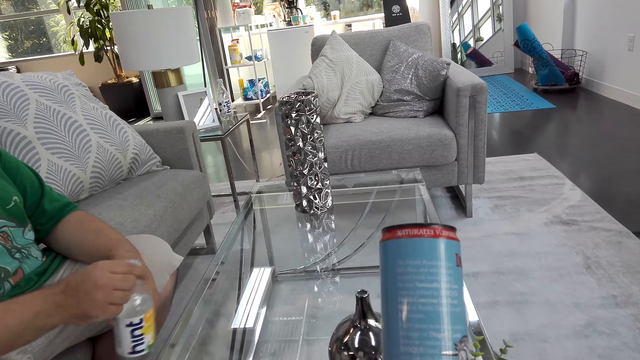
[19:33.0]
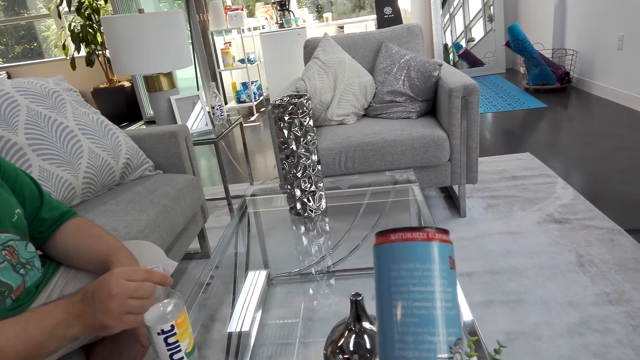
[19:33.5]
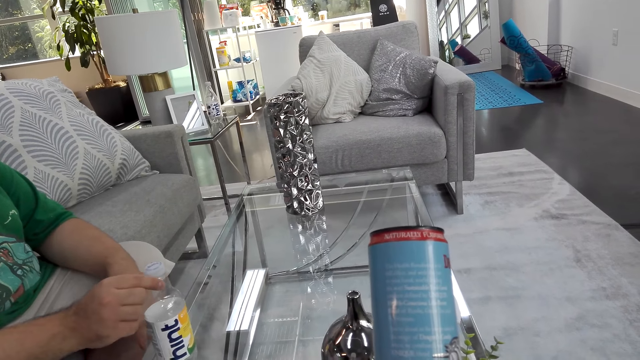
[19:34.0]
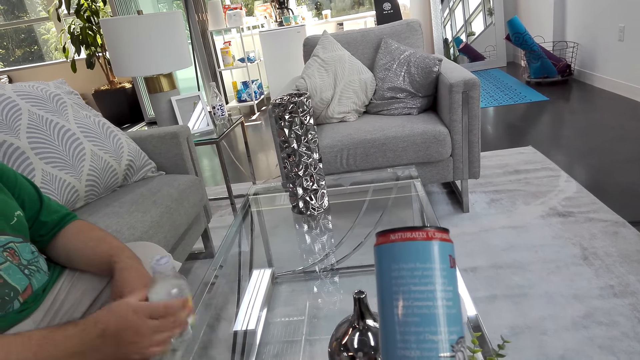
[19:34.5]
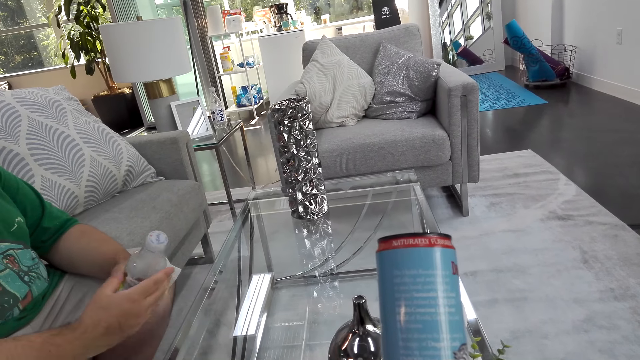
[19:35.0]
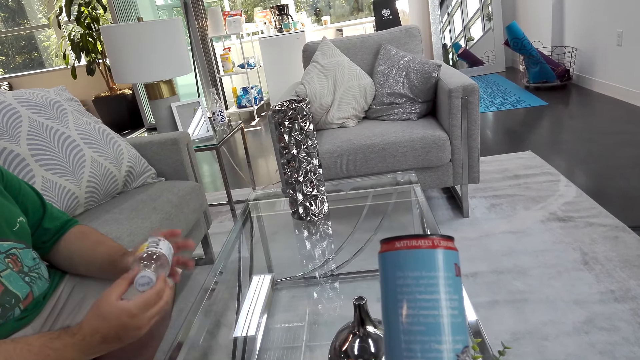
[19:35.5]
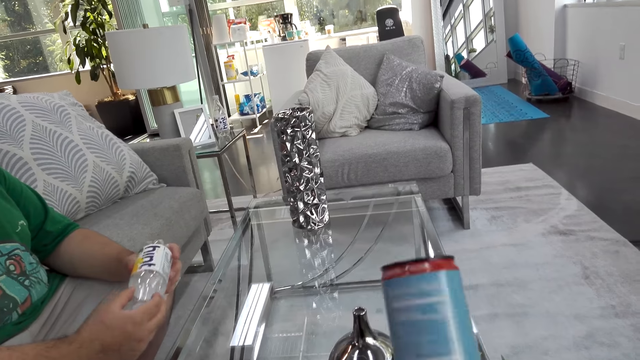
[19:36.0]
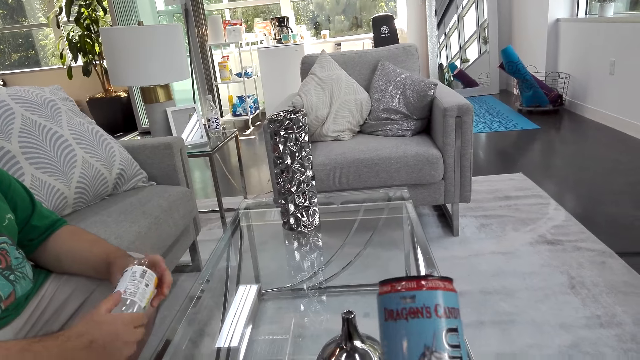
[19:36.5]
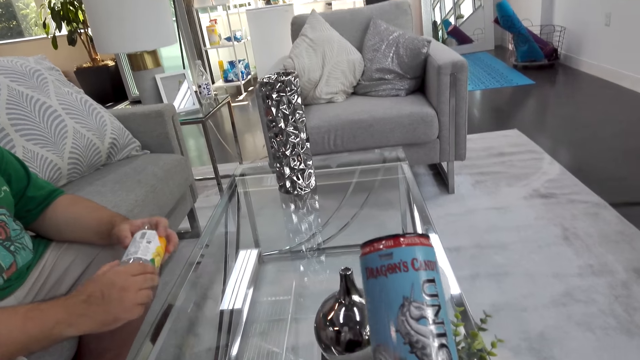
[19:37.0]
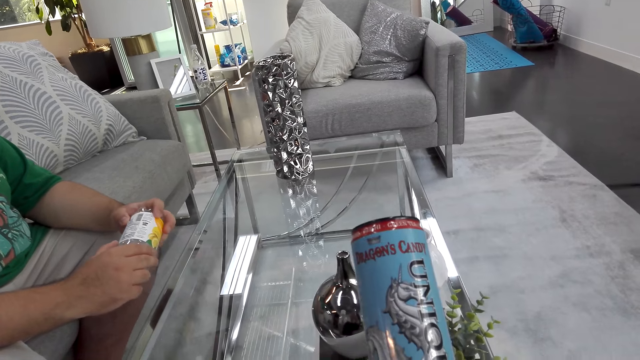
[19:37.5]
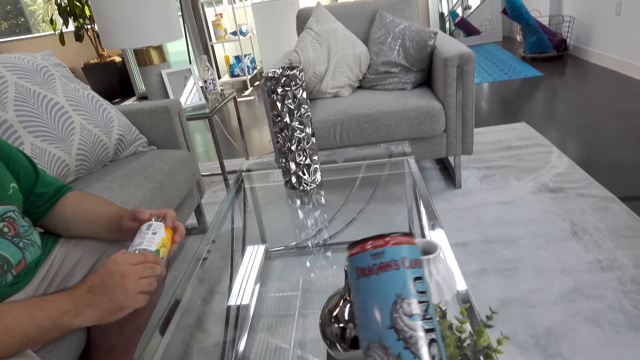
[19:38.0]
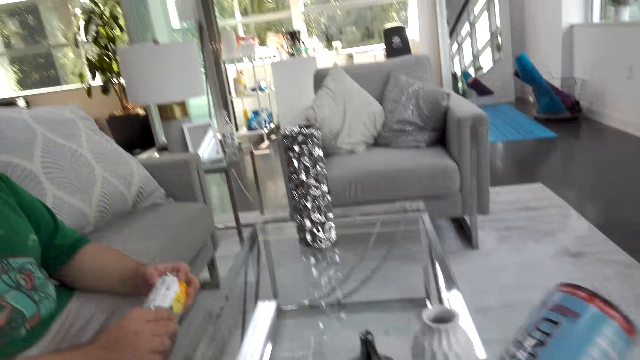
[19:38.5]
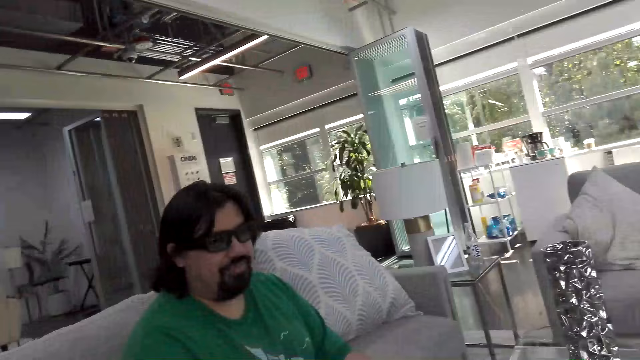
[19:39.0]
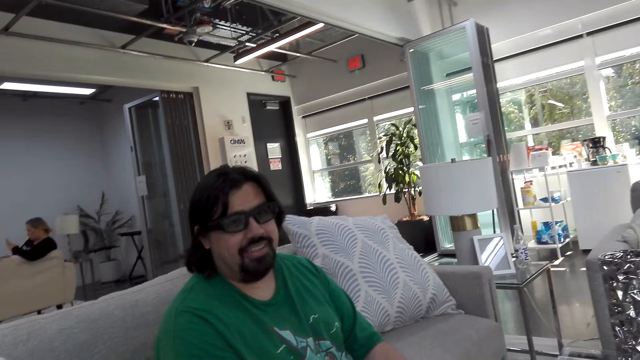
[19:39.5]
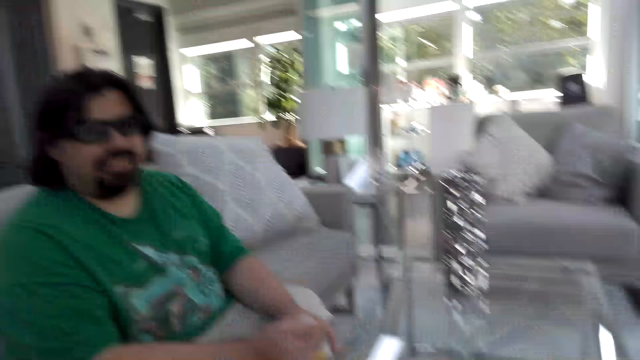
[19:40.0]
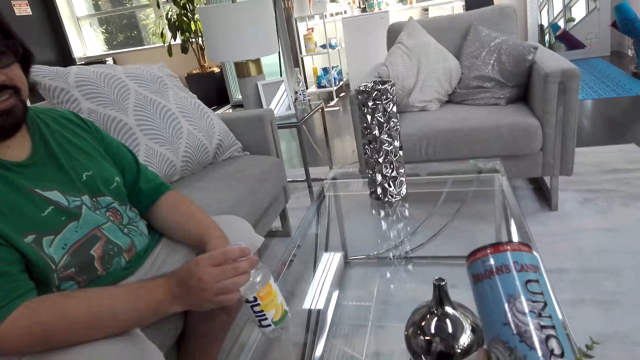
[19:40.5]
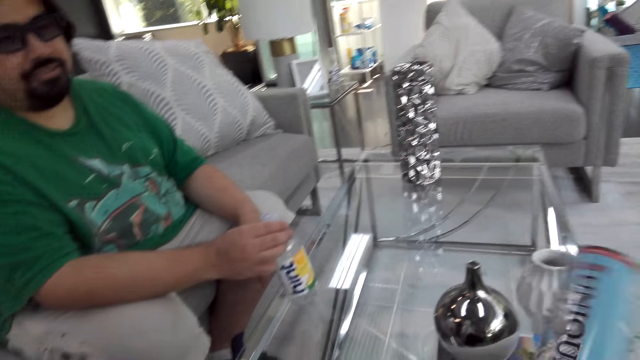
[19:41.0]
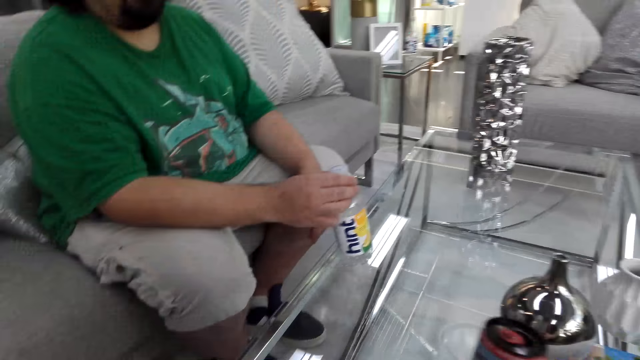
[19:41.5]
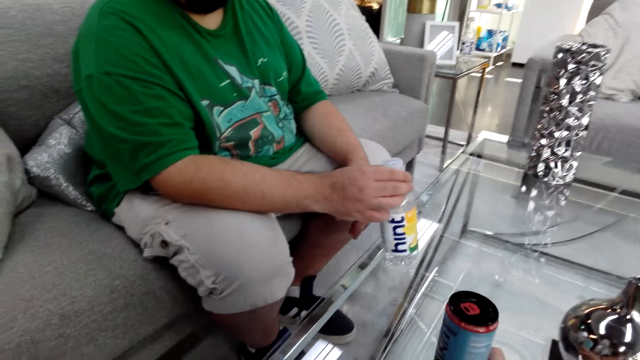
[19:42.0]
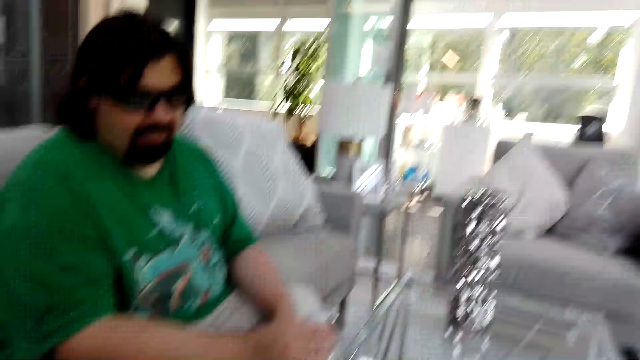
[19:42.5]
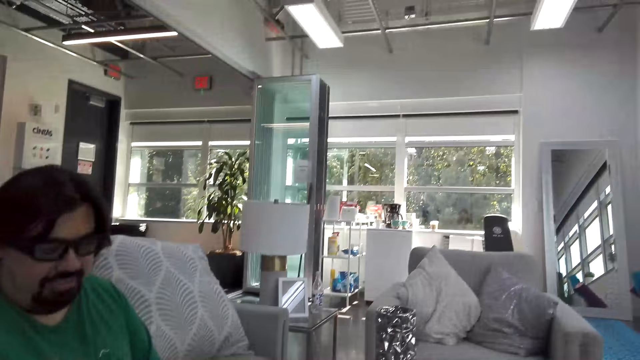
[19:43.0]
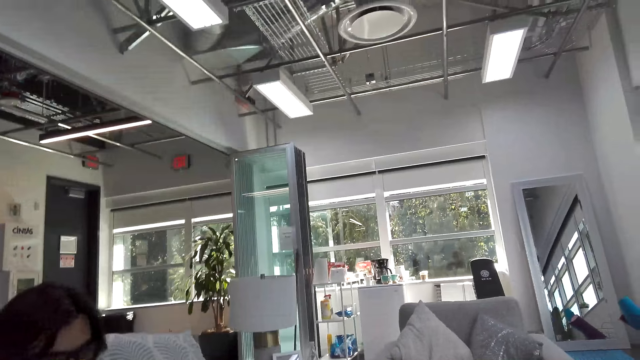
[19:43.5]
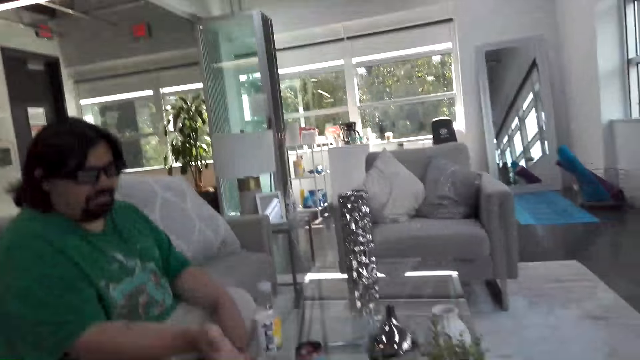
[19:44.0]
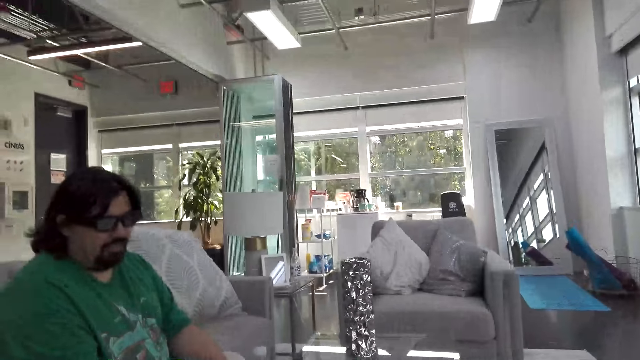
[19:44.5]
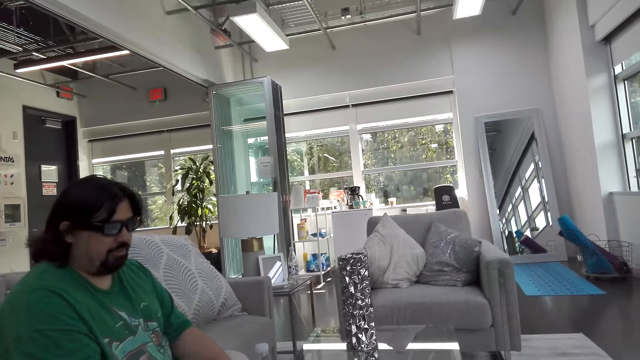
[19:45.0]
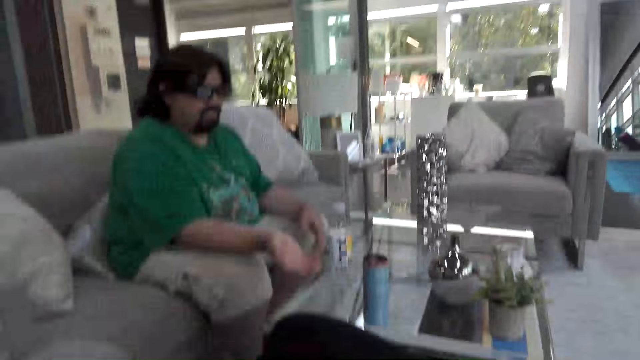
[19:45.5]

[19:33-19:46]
A man laughs, puts the water bottle on the table, takes the water bottle, and moves the water bottle in his hands. He talks. The camera wearer talks. The man talks. The camera wearer puts the water bottle on the table and talks. The man talks.

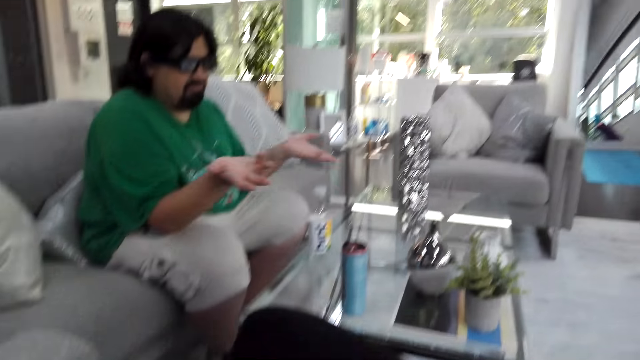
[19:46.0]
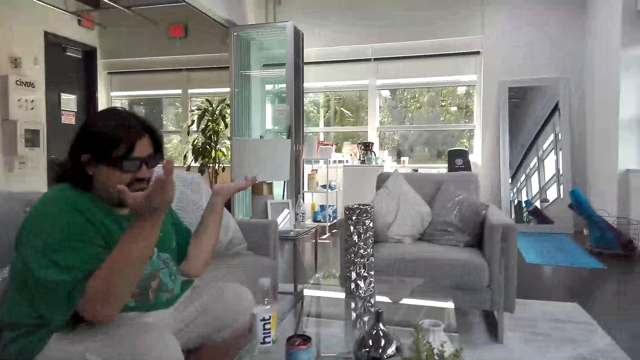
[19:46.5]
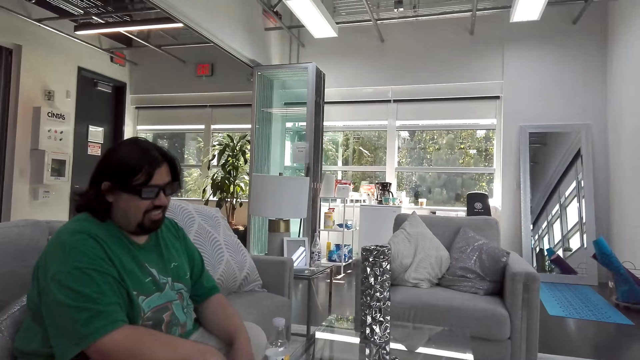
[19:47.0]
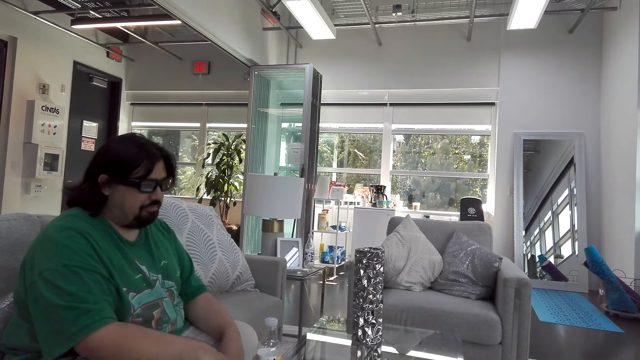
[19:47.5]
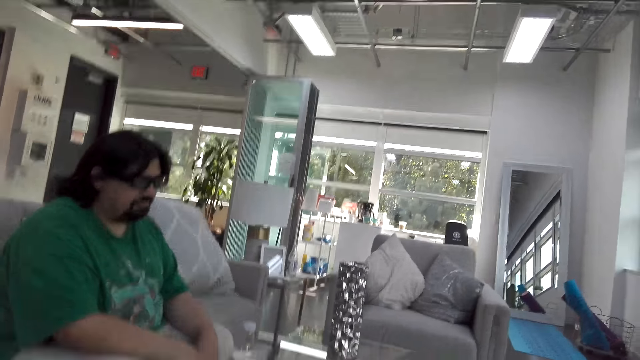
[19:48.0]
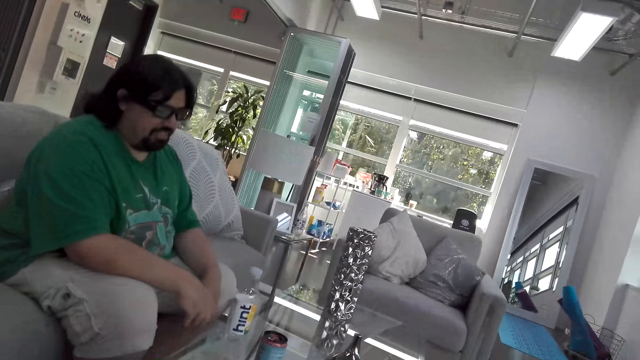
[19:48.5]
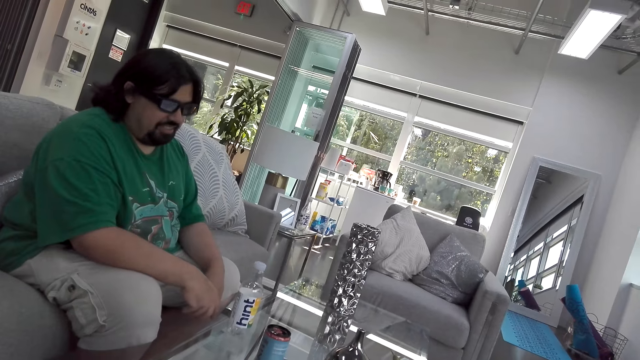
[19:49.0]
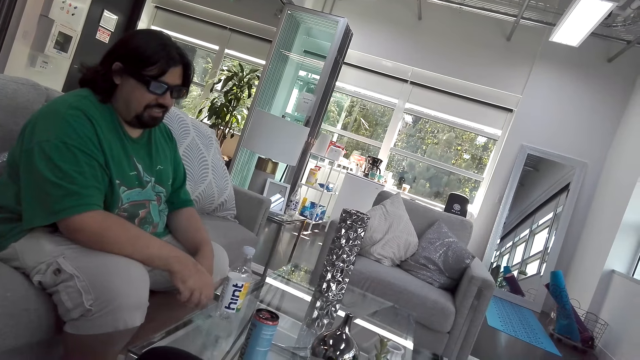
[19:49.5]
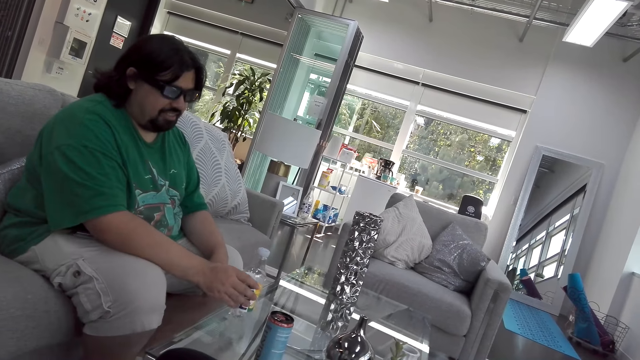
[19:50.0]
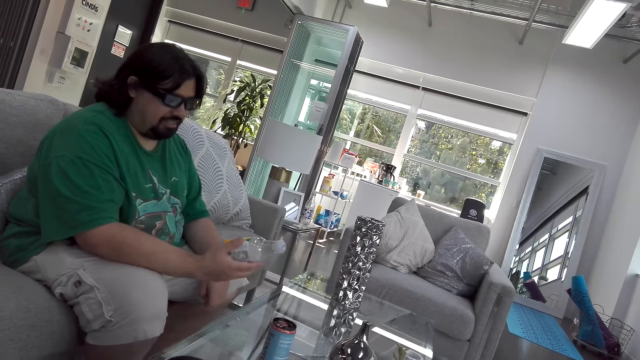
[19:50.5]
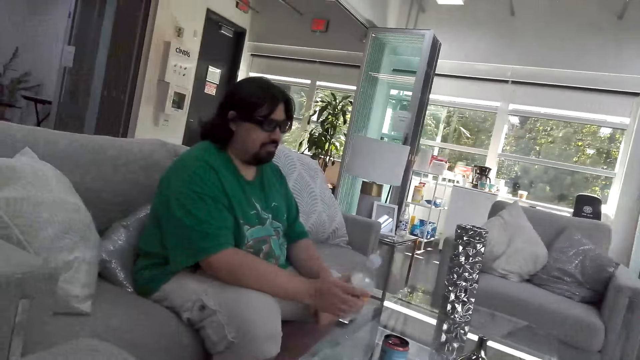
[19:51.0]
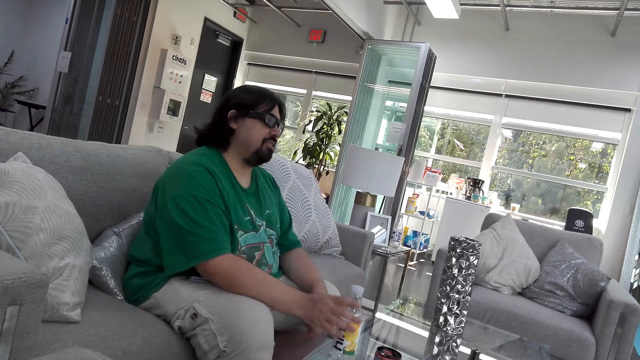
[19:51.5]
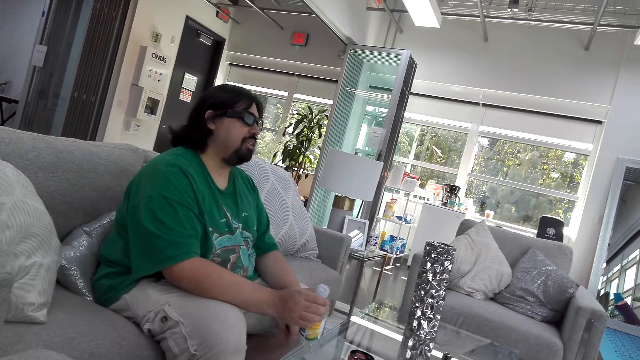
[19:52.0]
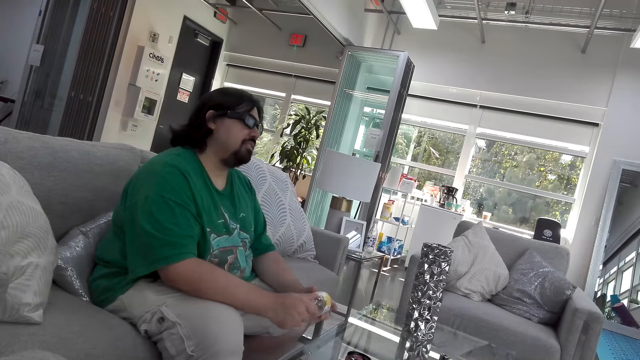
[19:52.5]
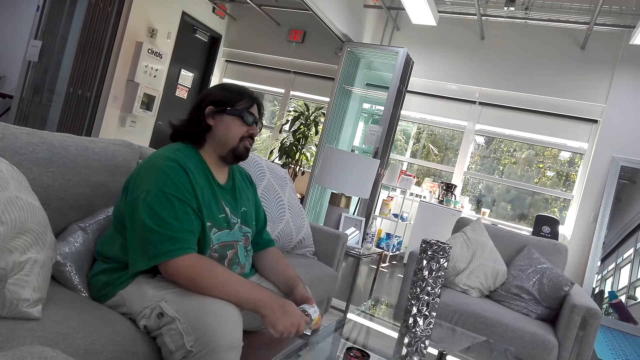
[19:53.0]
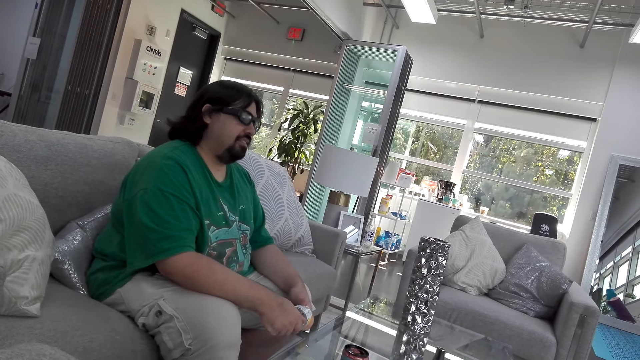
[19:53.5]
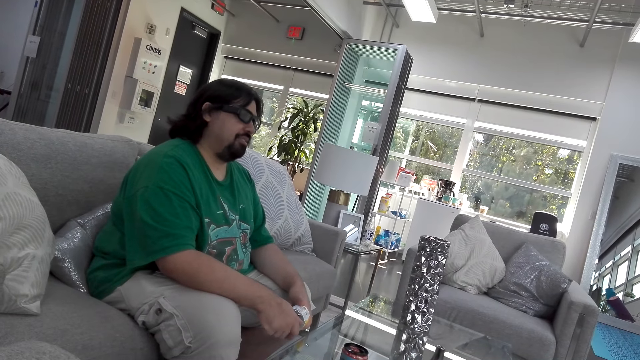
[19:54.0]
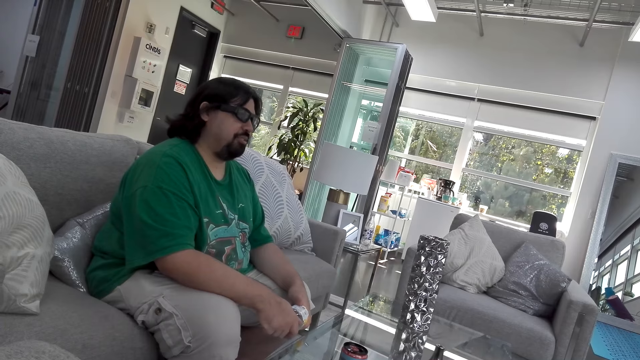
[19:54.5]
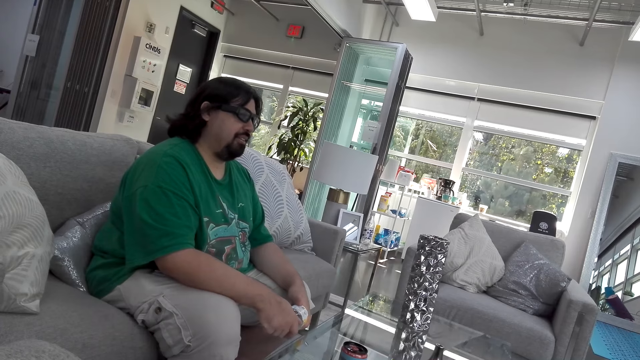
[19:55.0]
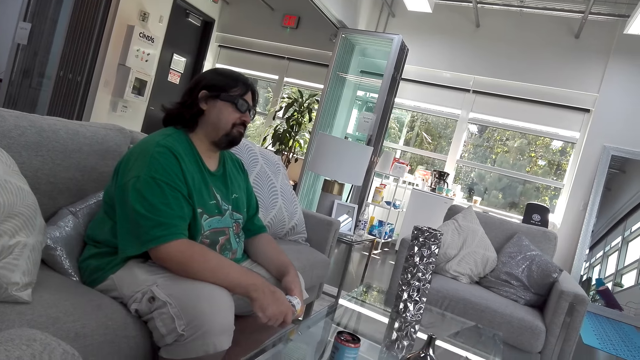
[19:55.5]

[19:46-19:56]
A man moves his hands. The camera wearer talks. The man talks. The camera wearer talks. The man puts the water bottle on the table. He holds an empty bottle, talks, returns the water bottle on the table, takes the water bottle, and talks.
